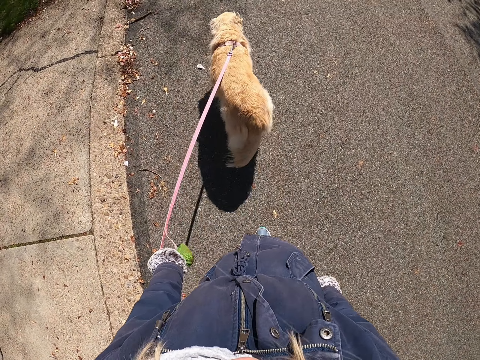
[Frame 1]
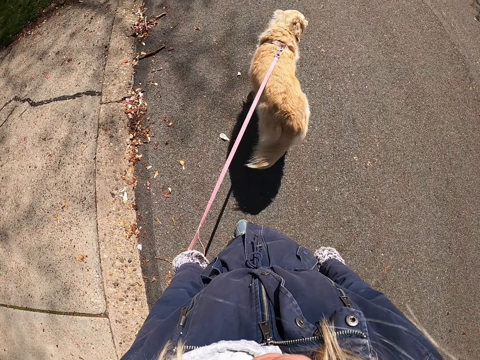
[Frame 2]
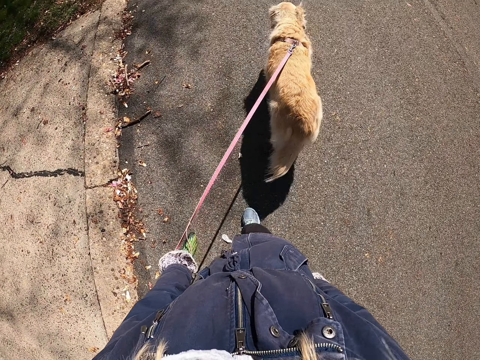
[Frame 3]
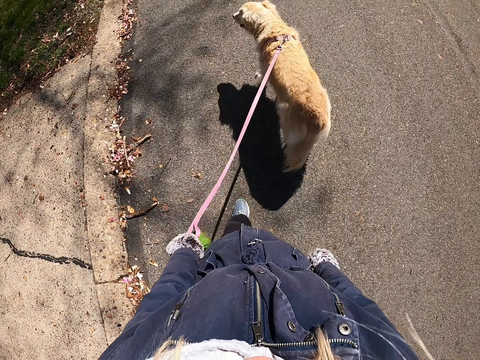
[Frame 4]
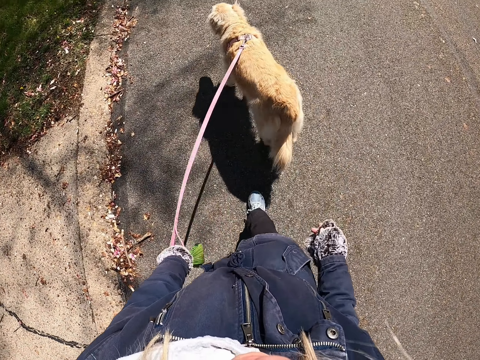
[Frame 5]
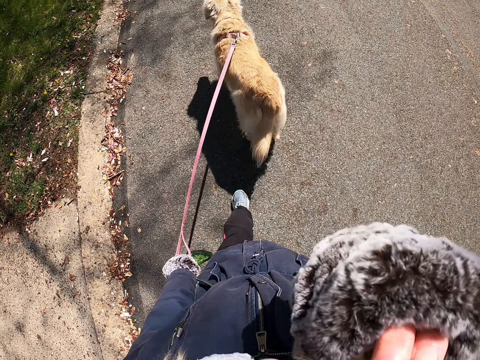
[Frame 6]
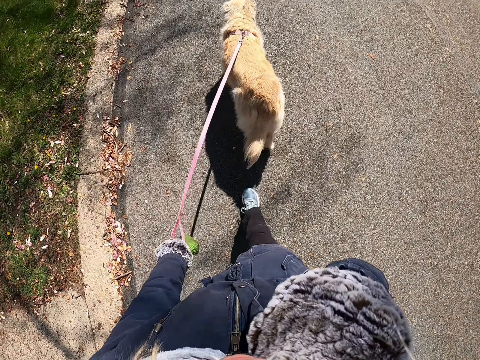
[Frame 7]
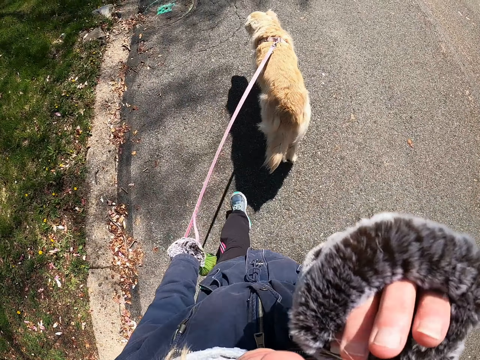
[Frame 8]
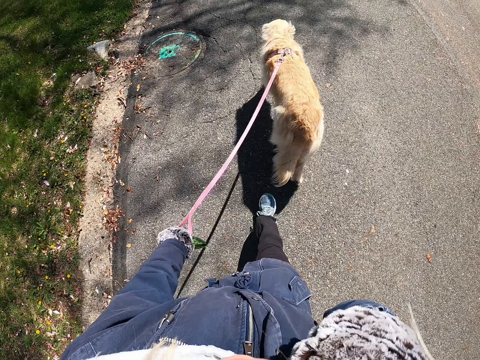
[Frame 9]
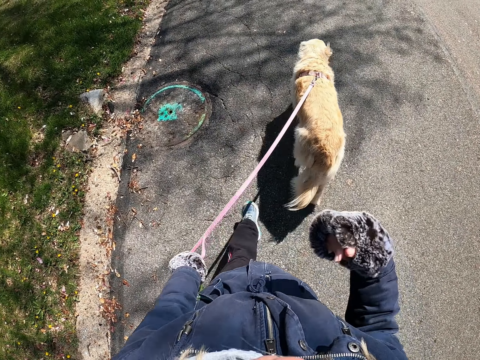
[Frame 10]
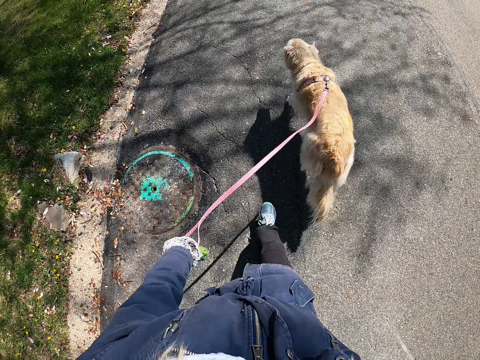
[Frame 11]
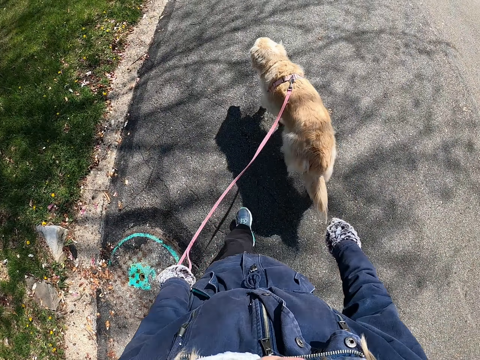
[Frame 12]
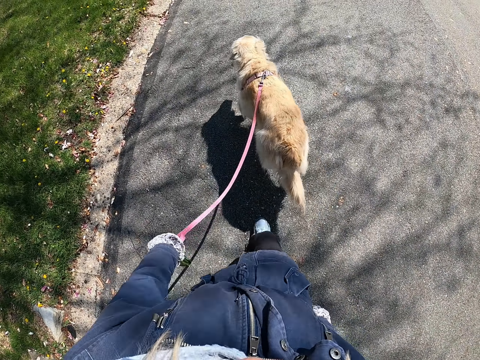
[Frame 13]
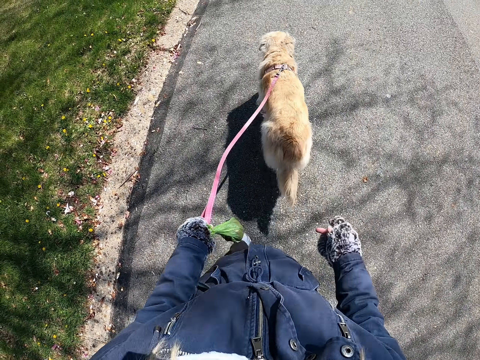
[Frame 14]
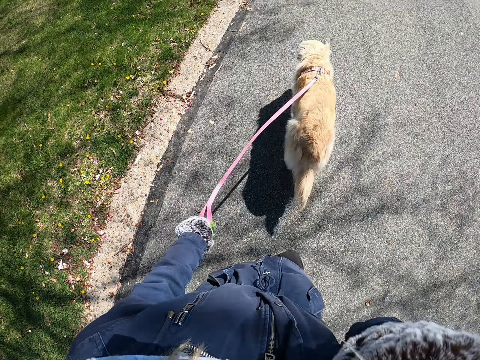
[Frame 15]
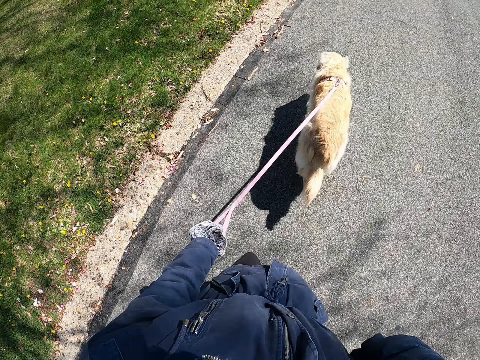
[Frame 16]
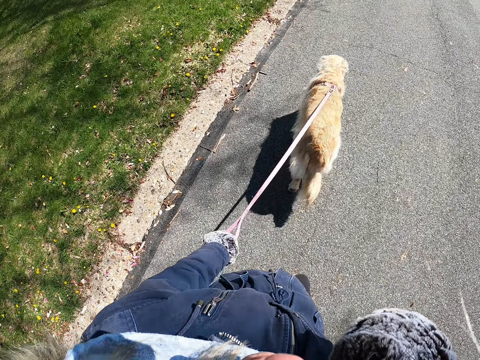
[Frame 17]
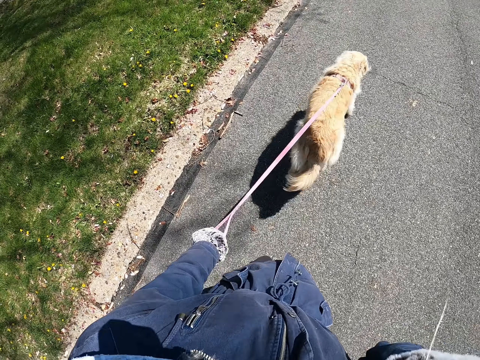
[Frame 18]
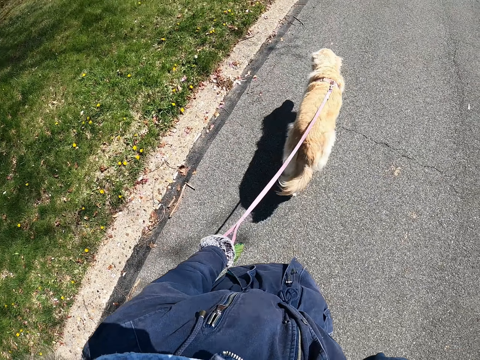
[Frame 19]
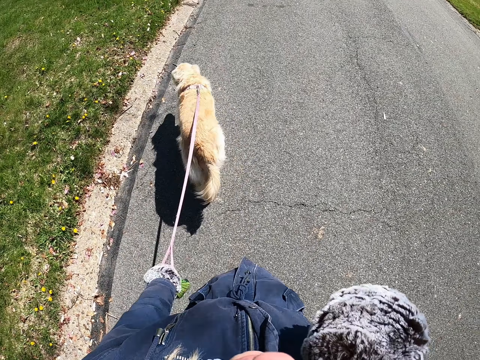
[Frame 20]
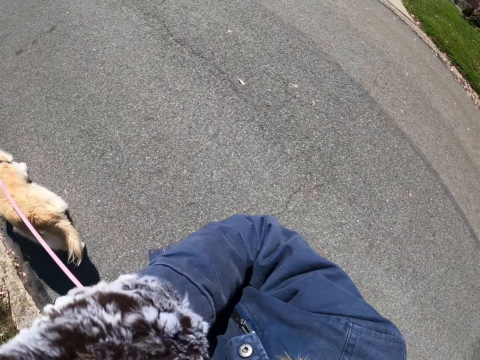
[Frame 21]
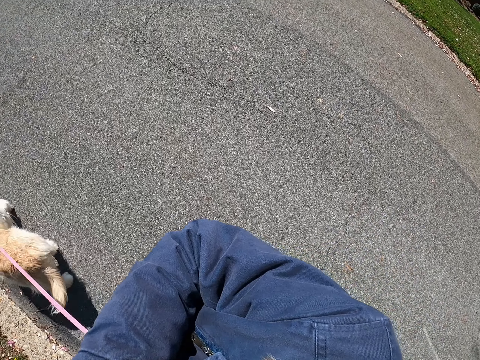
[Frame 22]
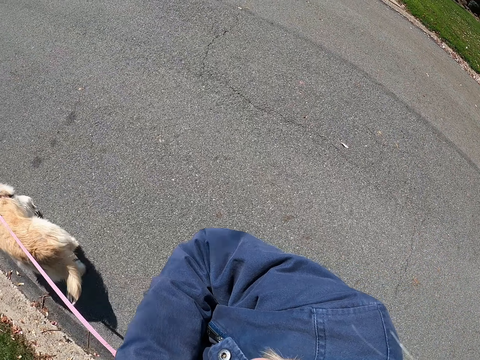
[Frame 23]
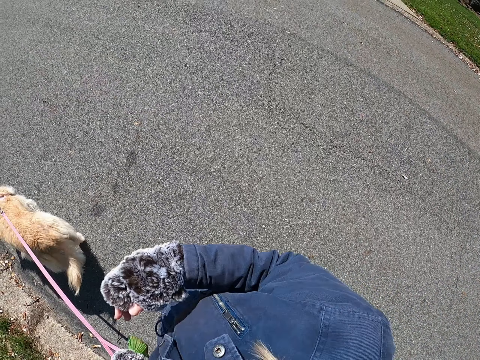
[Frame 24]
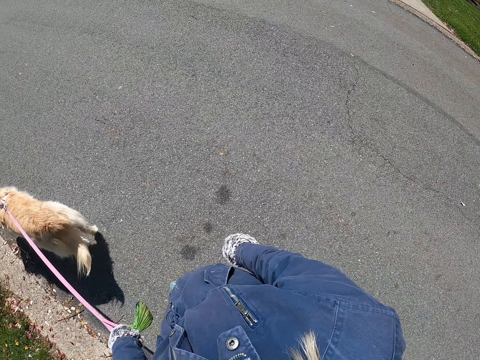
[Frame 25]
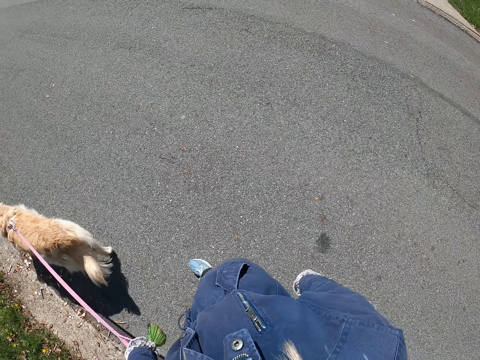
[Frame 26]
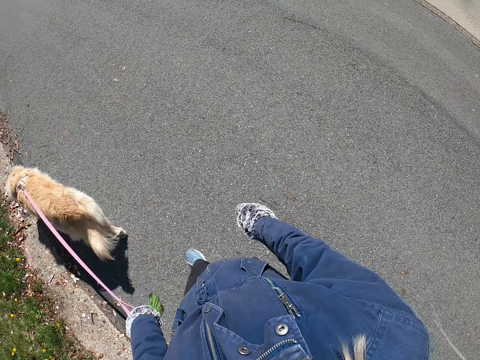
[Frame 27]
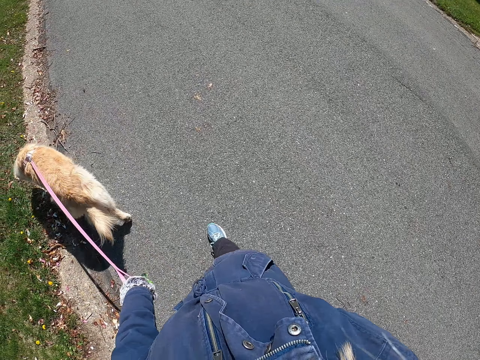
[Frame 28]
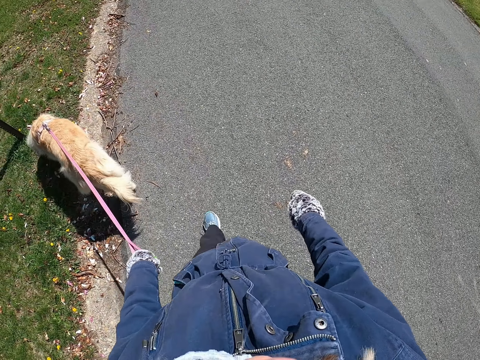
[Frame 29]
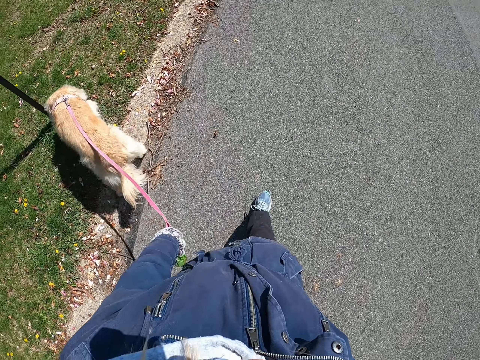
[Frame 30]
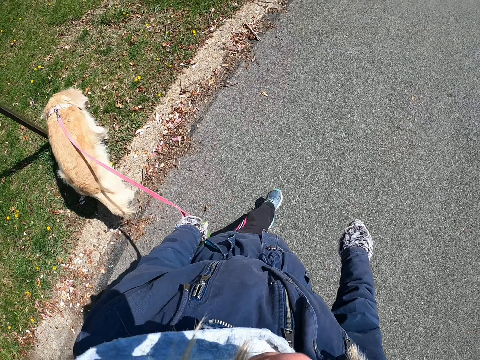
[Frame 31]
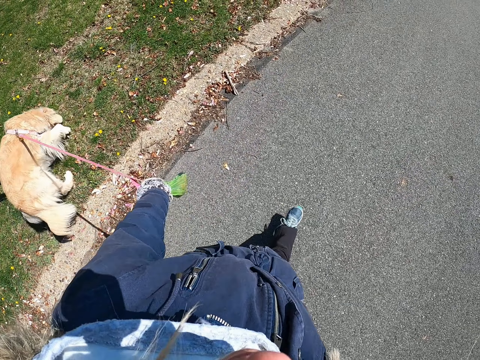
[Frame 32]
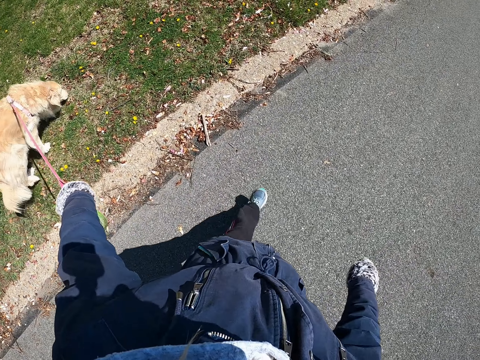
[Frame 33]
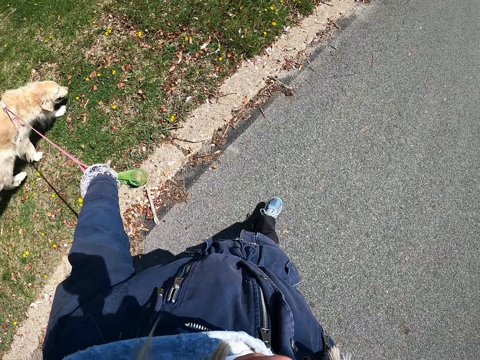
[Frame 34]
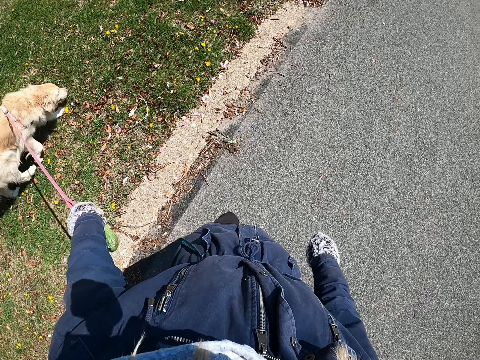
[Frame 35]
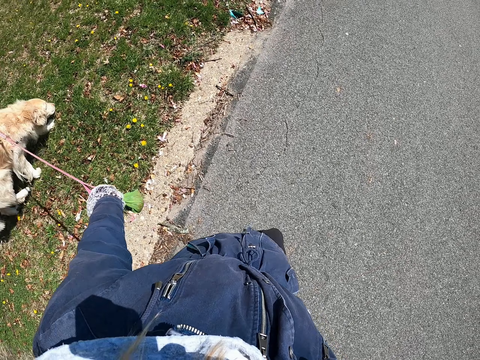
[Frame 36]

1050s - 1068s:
The camera wearer raises the right hand. They do something with the right hand, lower the right hand, and walk on the road while pulling a dog. They raise the right hand, do something with the right hand, and walk on the road while pulling the dog. They adjust the camera, do something with the right hand, and walk while pulling the dog. They lower the right hand and walk on the road while pulling the dog.

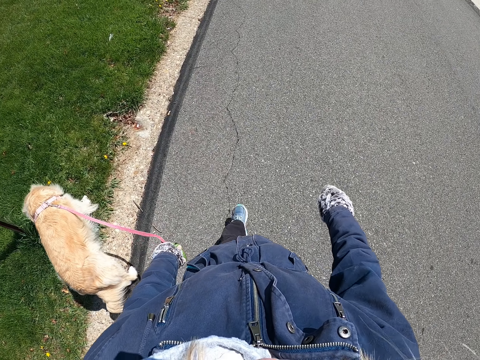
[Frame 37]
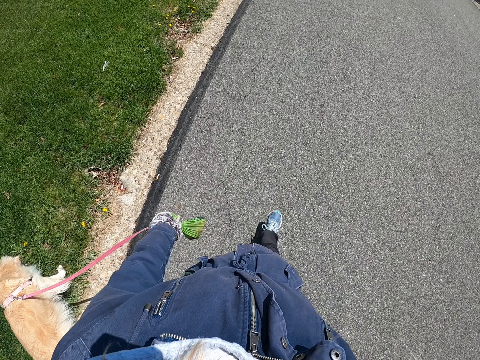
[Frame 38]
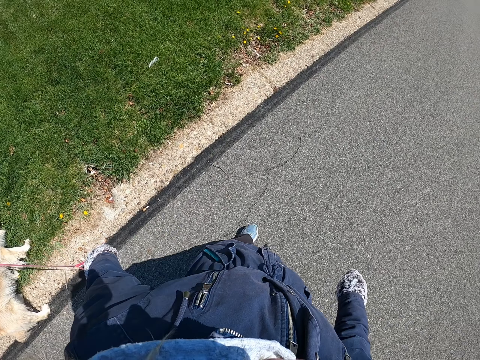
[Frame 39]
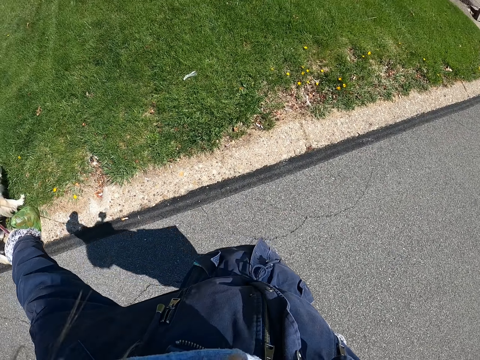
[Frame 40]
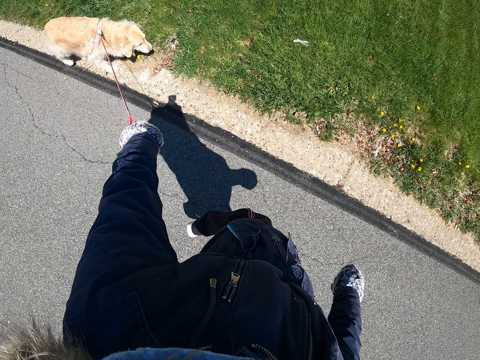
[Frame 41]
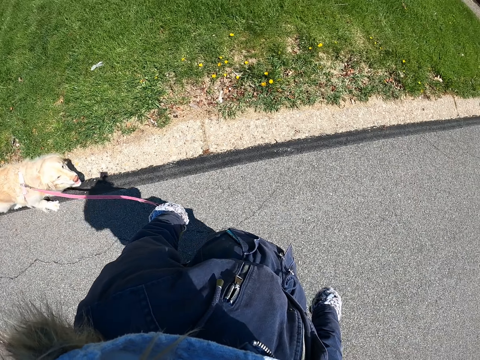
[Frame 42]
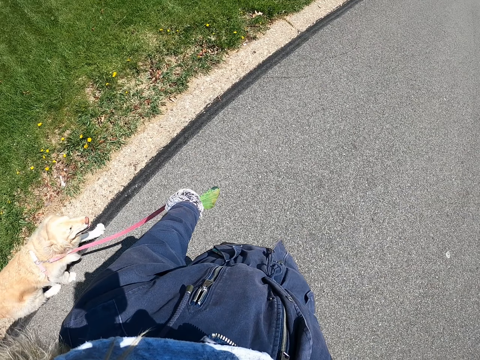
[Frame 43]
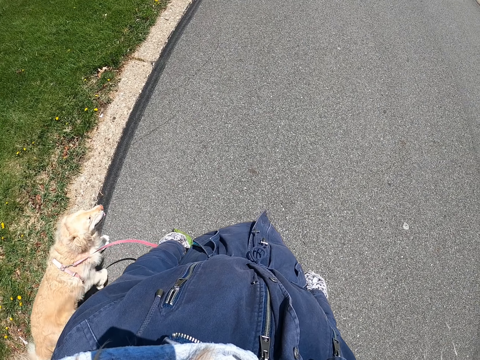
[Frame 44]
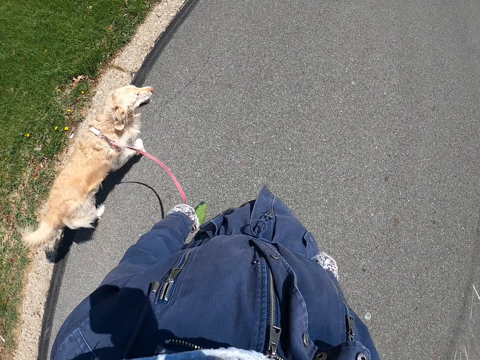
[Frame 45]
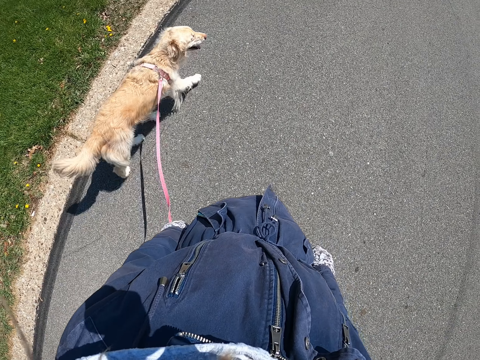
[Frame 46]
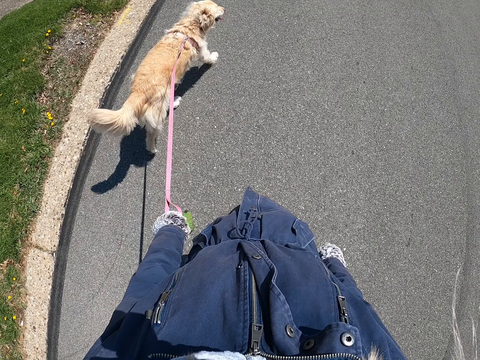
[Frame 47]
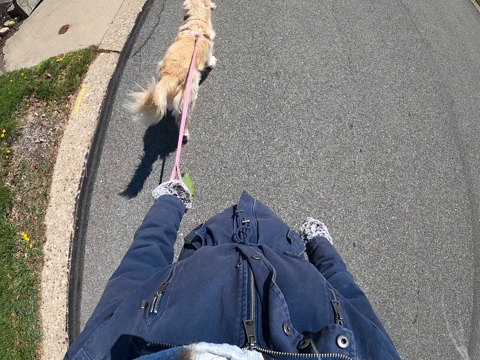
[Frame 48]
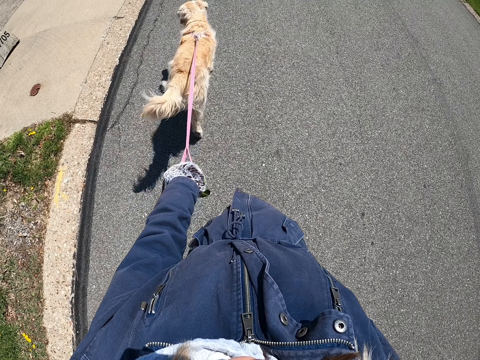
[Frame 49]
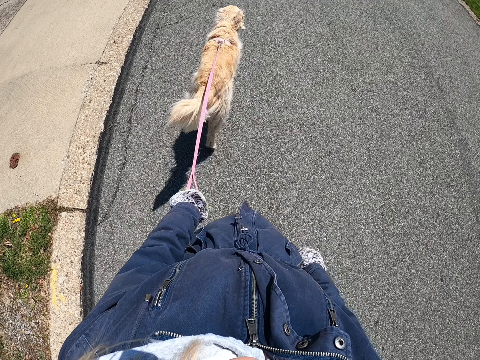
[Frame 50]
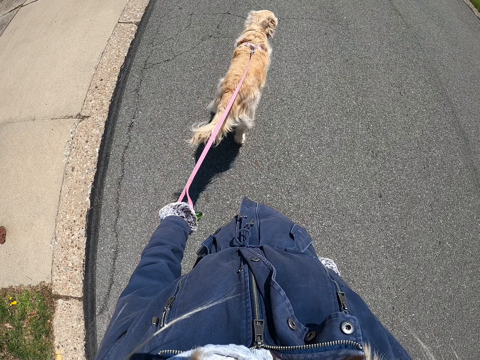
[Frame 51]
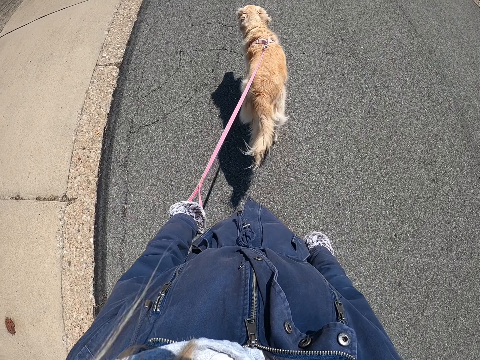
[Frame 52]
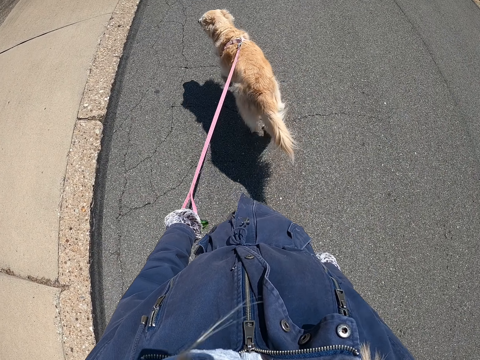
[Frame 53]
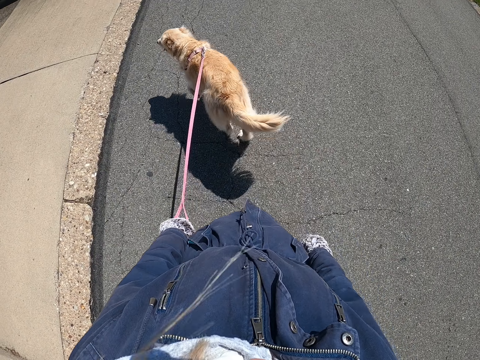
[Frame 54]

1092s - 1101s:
The camera wearer turns around. They pull a dog with the right hand and walk the dog on a road.
